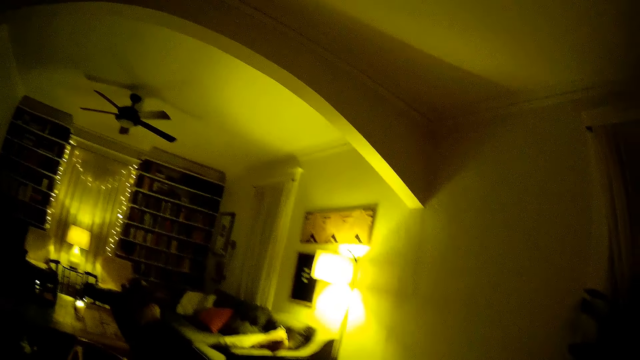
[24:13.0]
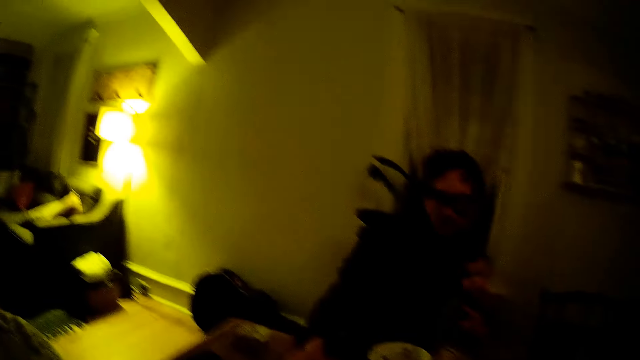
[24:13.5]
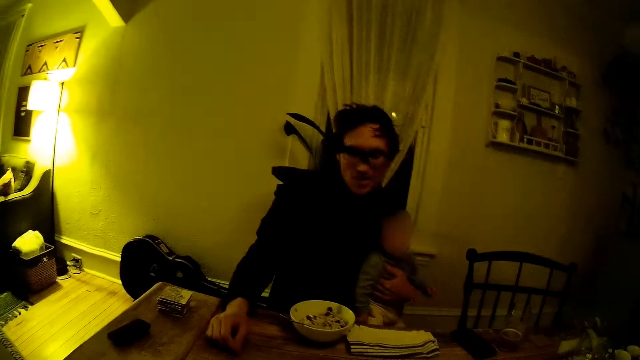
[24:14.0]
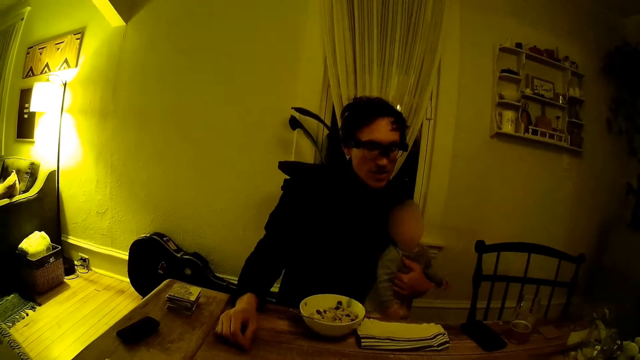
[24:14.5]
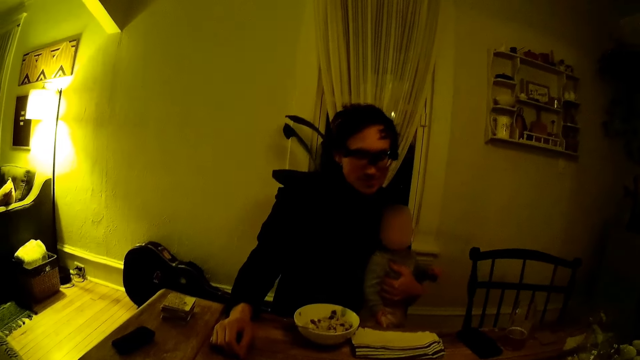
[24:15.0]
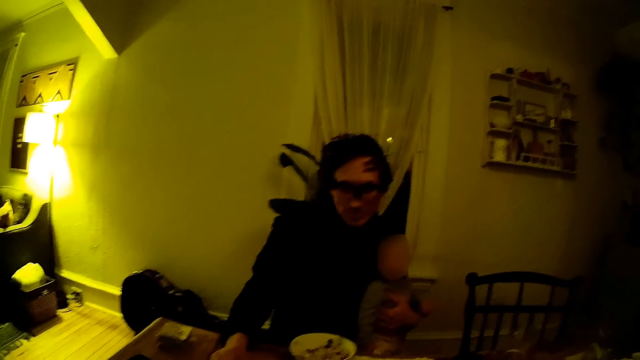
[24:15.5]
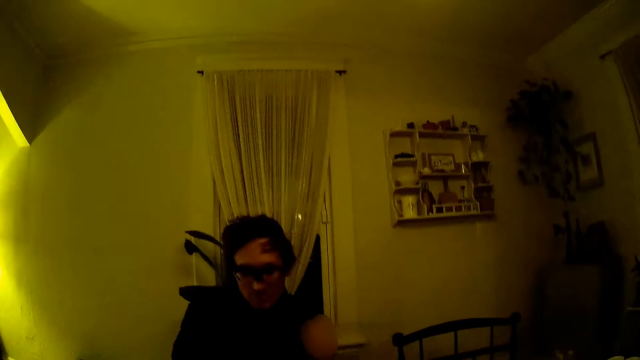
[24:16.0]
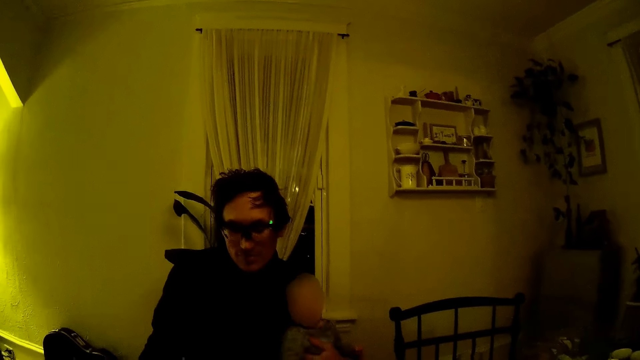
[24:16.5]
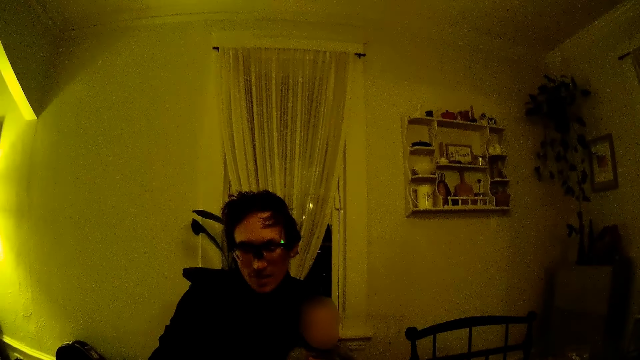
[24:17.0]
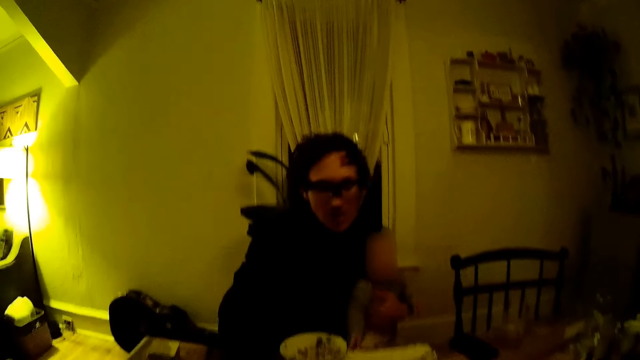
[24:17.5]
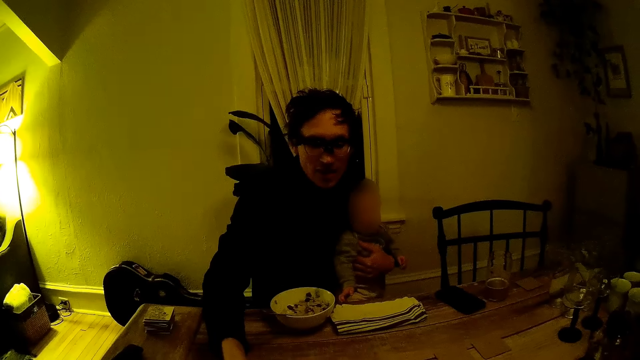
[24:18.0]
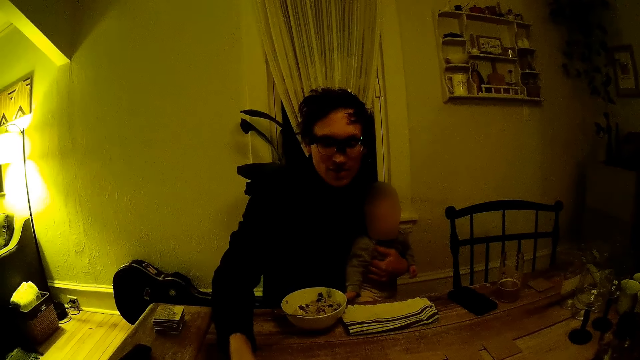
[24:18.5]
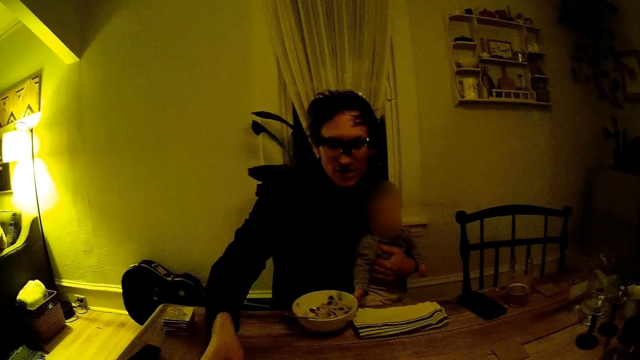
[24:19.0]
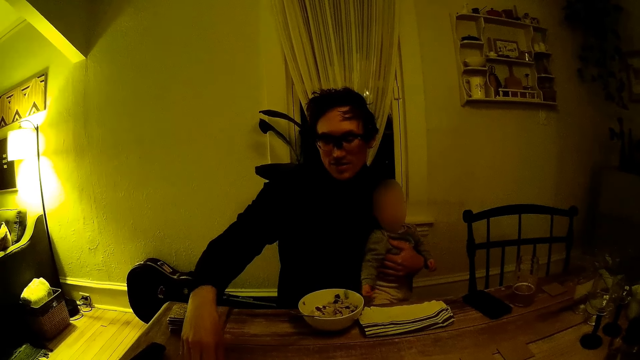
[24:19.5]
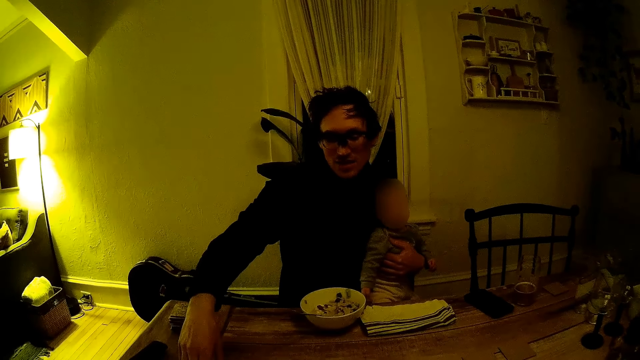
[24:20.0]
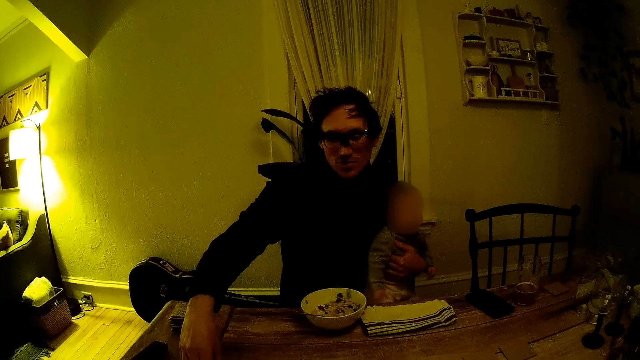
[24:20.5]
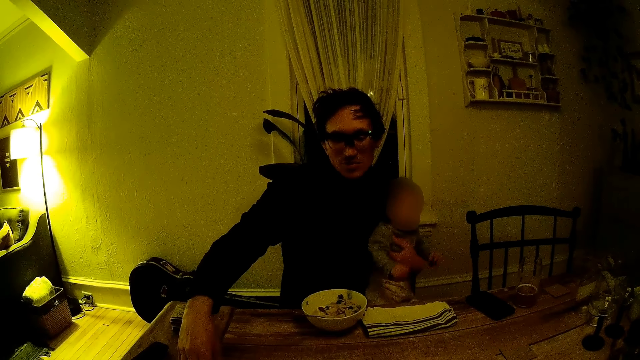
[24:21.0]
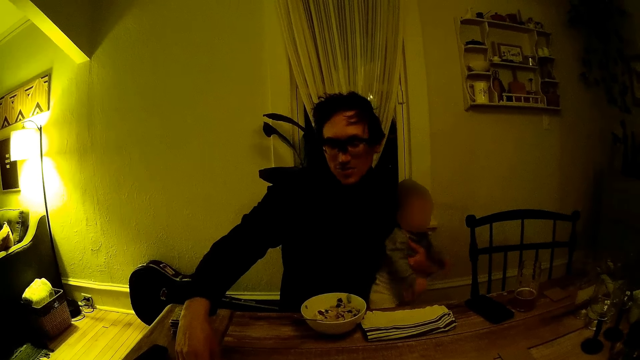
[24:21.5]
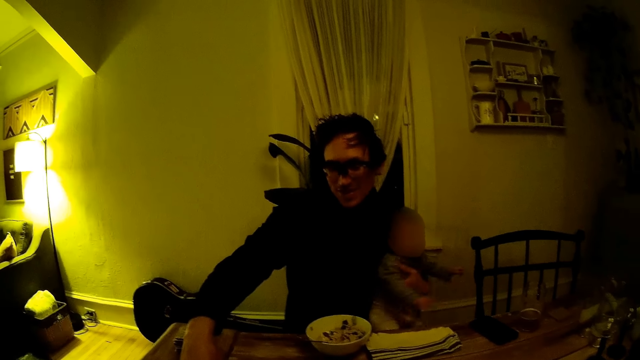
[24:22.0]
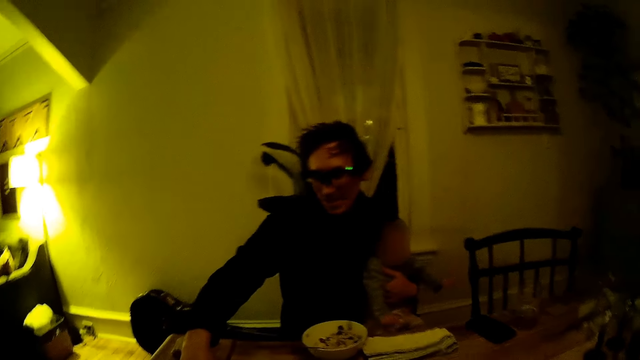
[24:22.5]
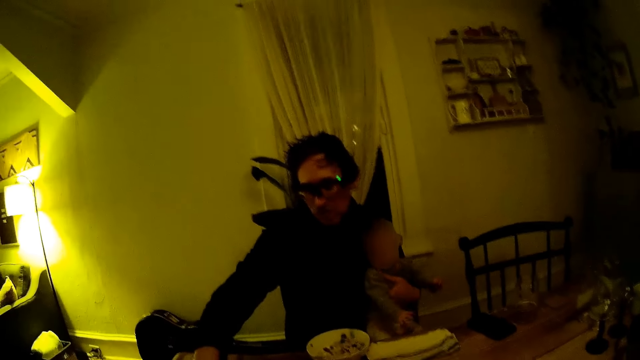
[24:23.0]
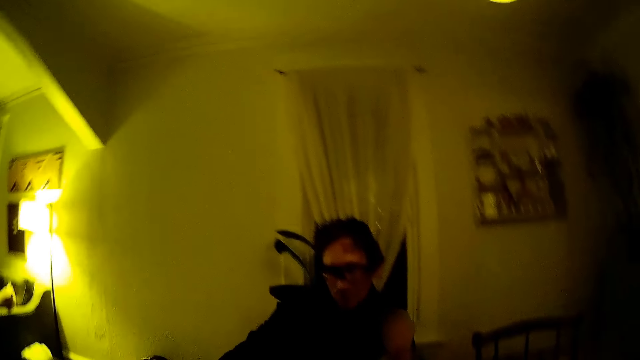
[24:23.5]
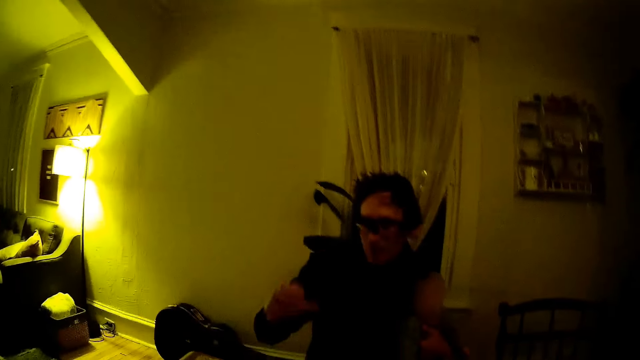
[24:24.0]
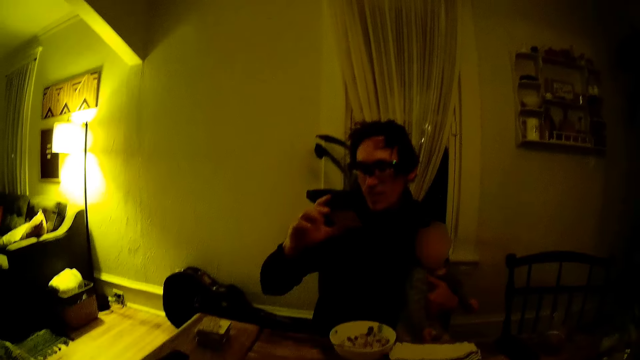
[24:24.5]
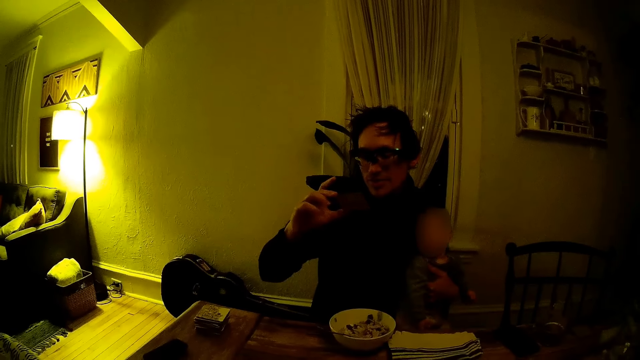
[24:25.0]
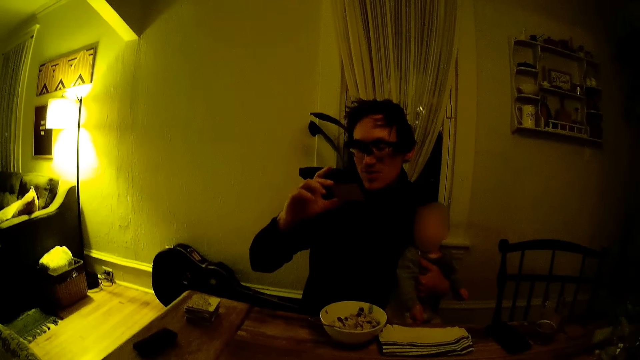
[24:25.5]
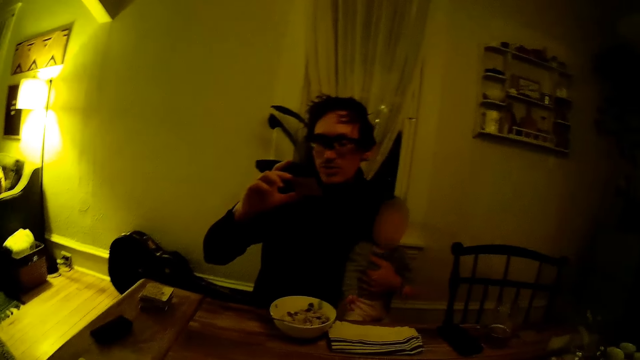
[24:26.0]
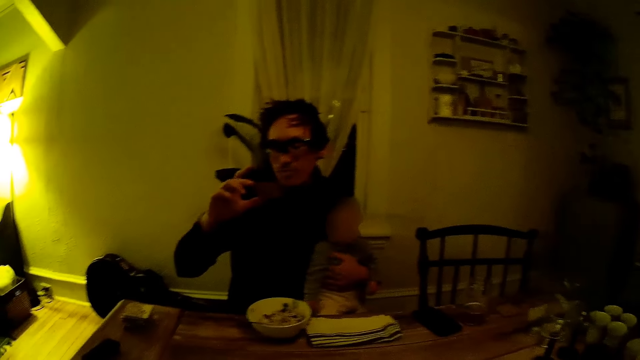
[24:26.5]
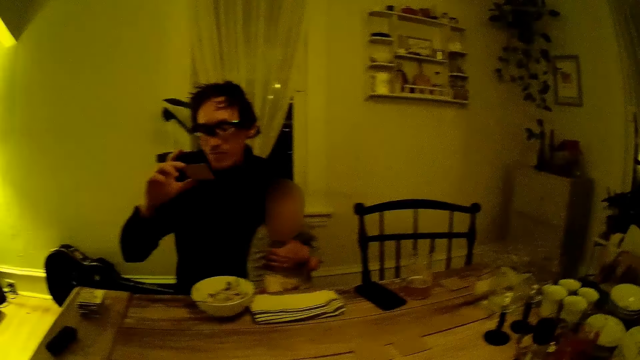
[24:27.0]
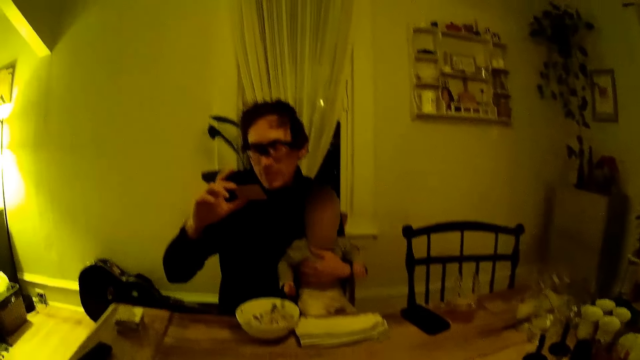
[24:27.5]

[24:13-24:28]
The camera wearer looks around. They look at the man. They talk to the man. The man picks up a card from a table. The man talks to the camera wearer. The camera wearer talks to the man. The man holds the card and looks at the card.

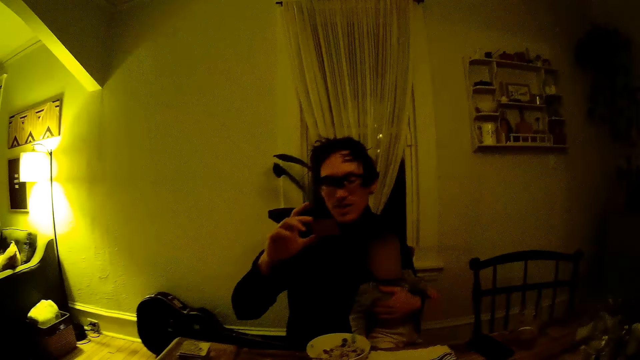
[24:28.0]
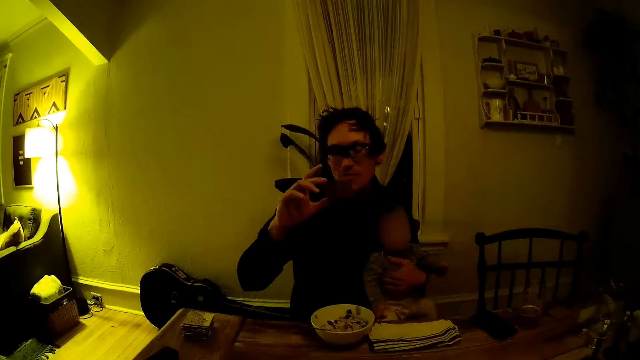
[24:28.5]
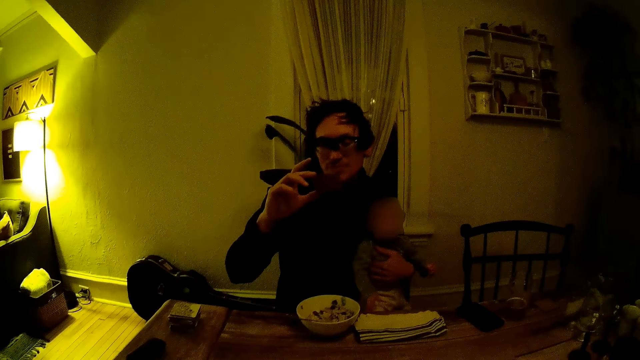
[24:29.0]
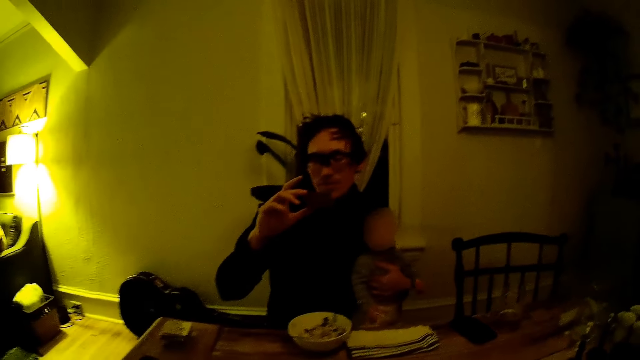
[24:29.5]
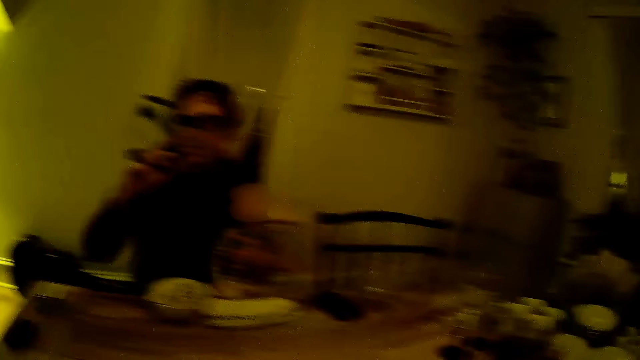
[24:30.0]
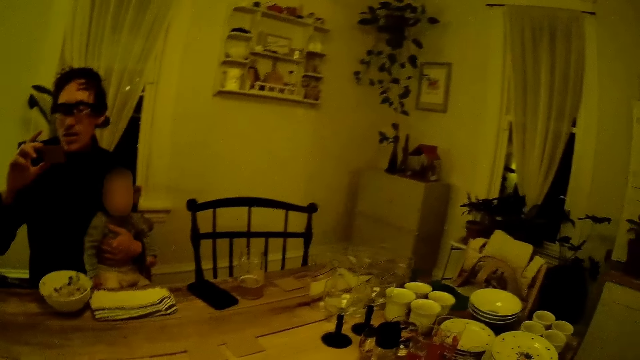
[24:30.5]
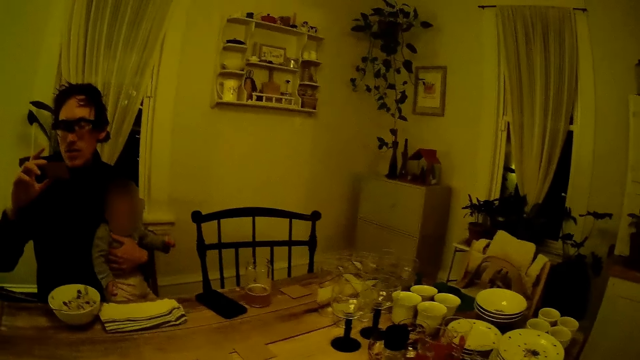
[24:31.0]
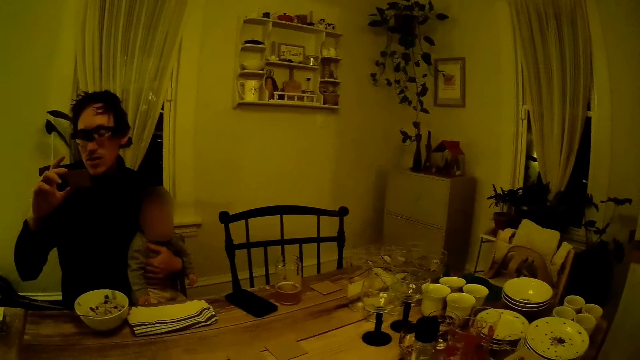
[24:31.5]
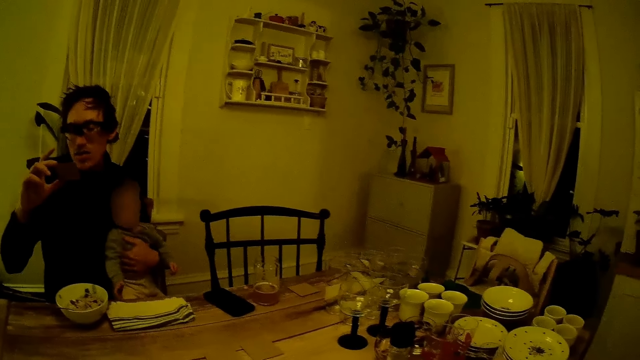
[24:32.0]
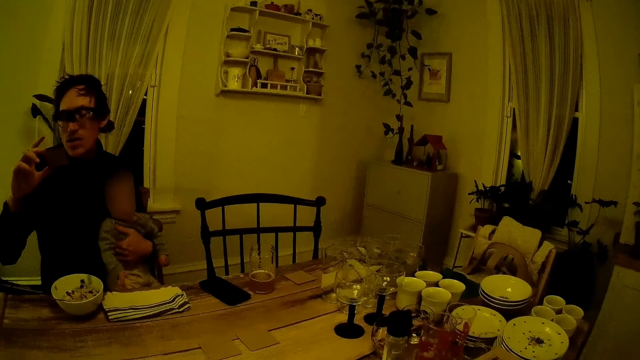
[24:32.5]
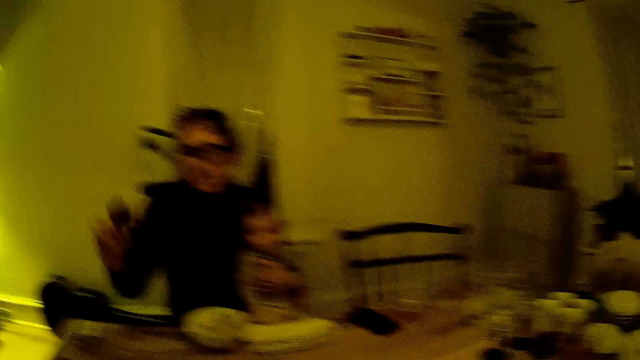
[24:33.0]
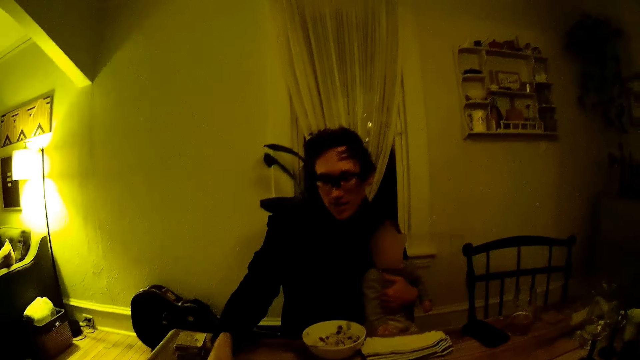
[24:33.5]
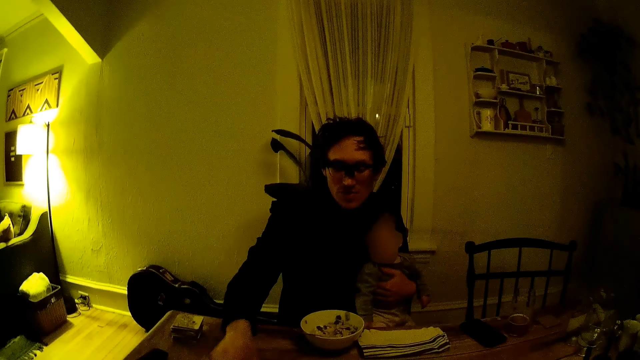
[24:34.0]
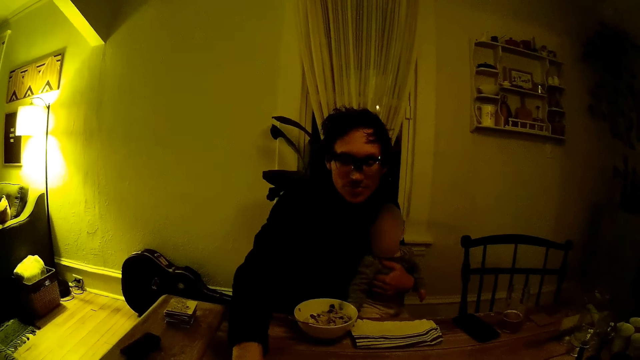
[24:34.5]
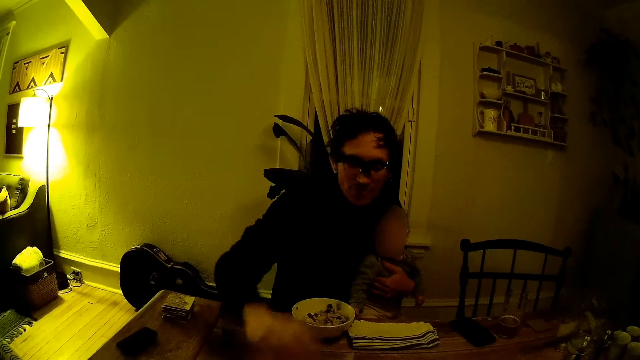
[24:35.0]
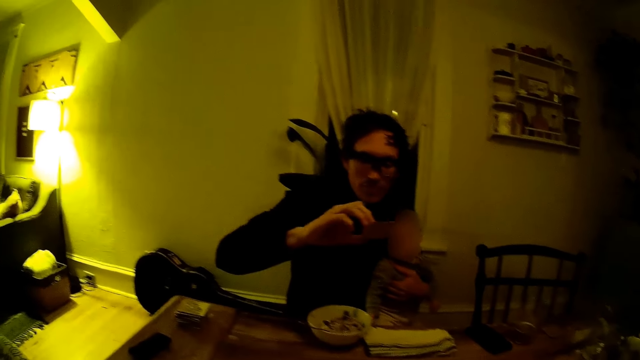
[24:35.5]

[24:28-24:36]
The camera wearer looks around. A man holds a card. The man drops the card on the table.
